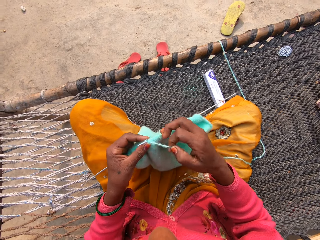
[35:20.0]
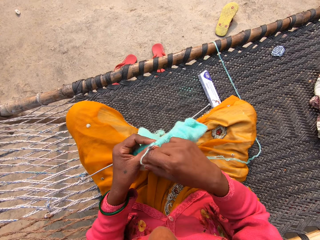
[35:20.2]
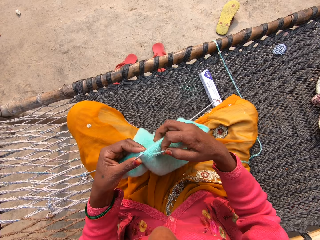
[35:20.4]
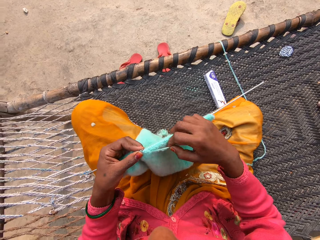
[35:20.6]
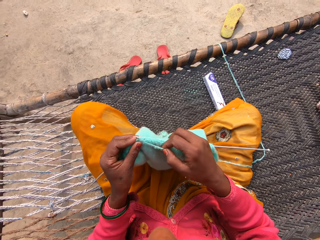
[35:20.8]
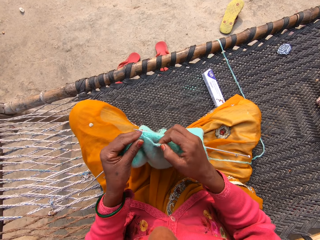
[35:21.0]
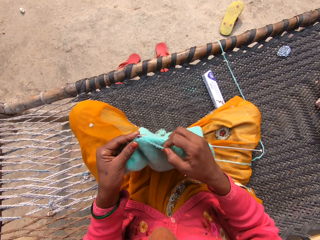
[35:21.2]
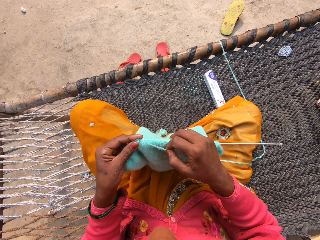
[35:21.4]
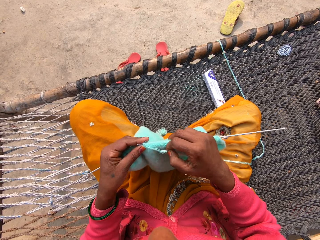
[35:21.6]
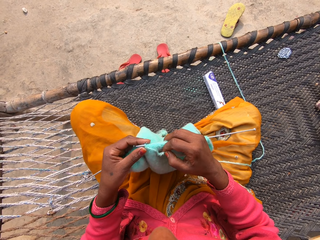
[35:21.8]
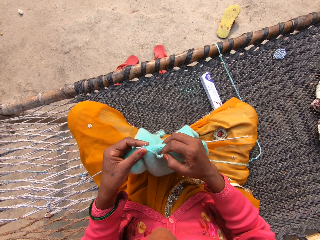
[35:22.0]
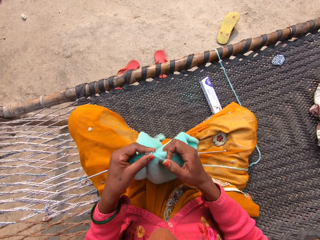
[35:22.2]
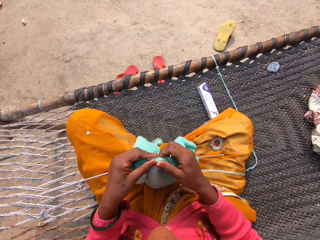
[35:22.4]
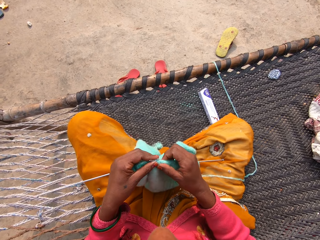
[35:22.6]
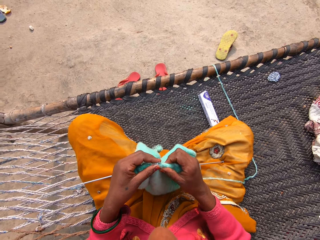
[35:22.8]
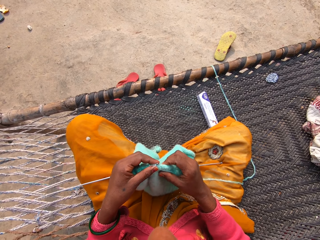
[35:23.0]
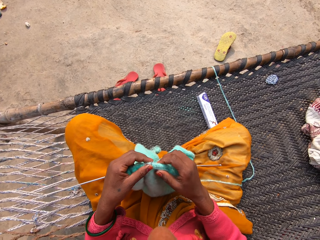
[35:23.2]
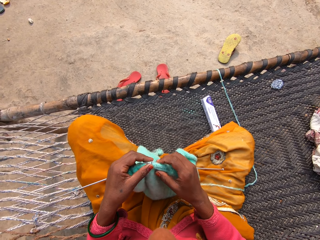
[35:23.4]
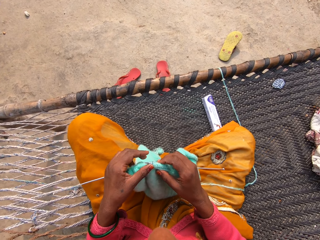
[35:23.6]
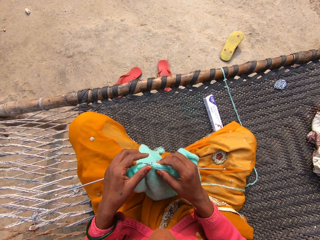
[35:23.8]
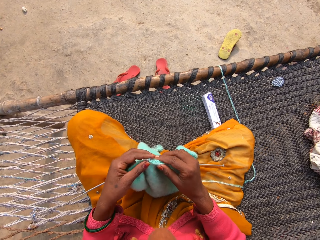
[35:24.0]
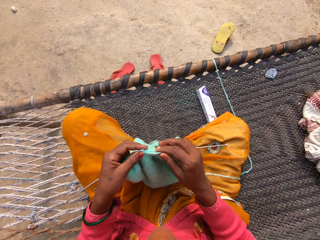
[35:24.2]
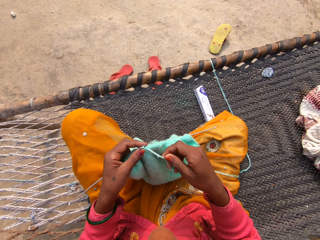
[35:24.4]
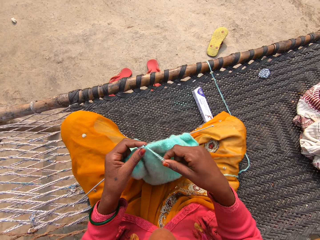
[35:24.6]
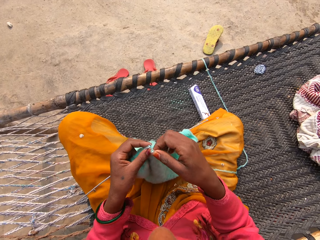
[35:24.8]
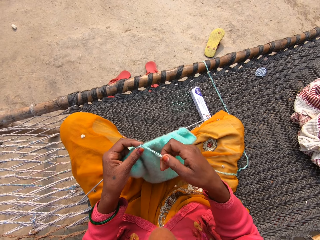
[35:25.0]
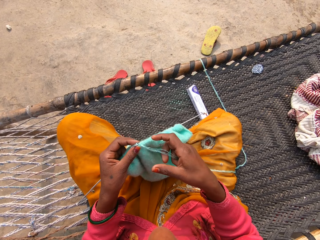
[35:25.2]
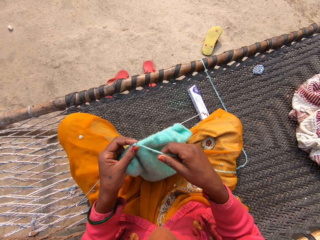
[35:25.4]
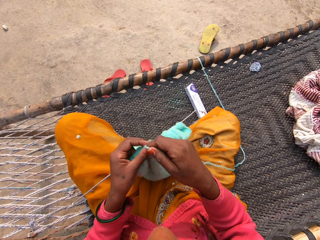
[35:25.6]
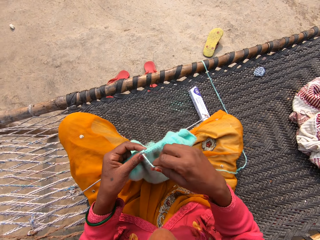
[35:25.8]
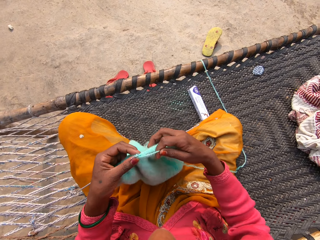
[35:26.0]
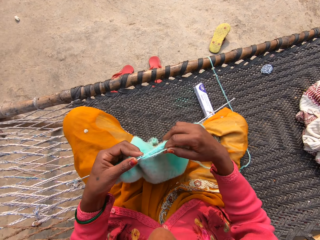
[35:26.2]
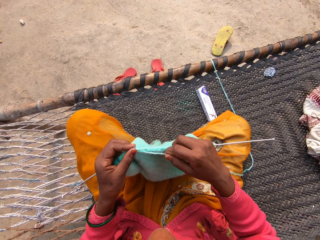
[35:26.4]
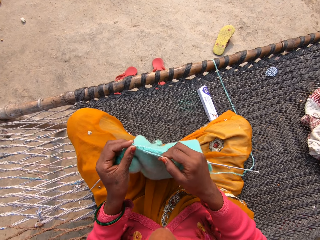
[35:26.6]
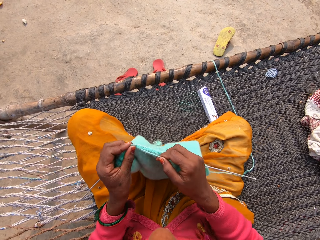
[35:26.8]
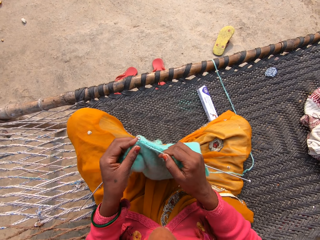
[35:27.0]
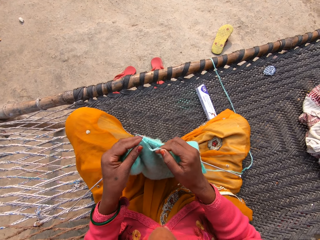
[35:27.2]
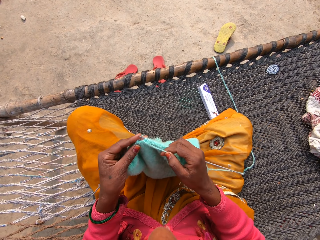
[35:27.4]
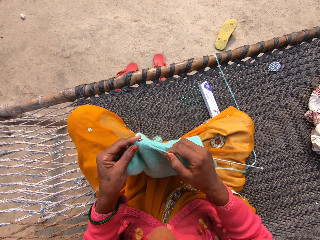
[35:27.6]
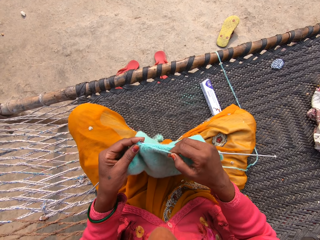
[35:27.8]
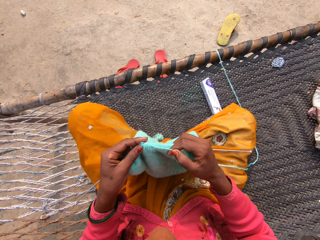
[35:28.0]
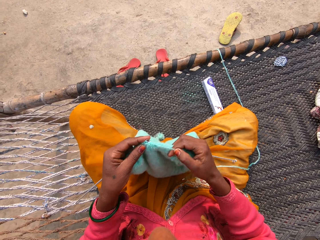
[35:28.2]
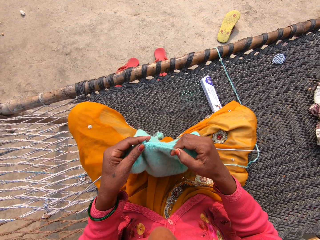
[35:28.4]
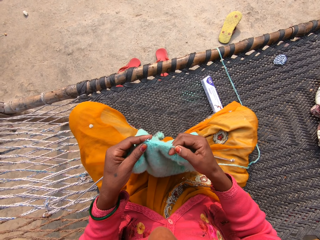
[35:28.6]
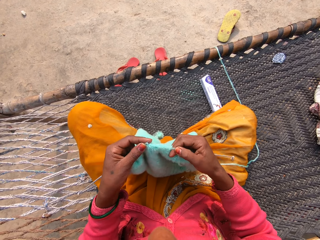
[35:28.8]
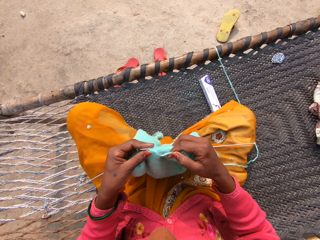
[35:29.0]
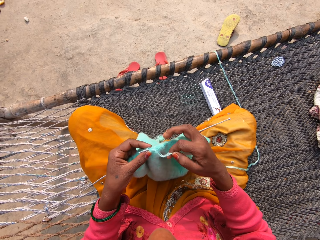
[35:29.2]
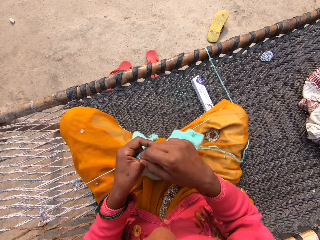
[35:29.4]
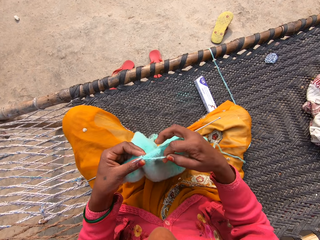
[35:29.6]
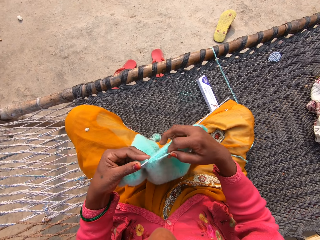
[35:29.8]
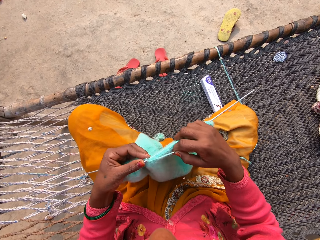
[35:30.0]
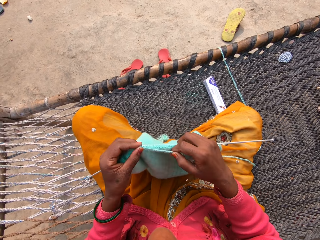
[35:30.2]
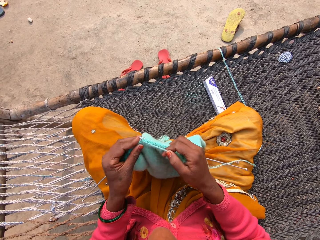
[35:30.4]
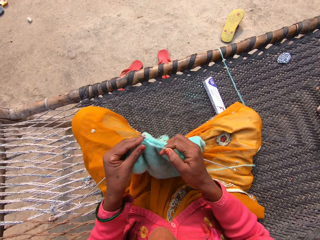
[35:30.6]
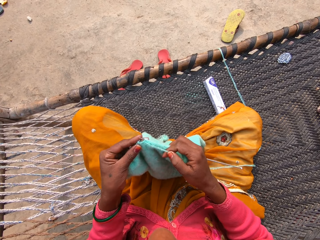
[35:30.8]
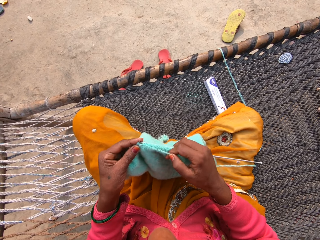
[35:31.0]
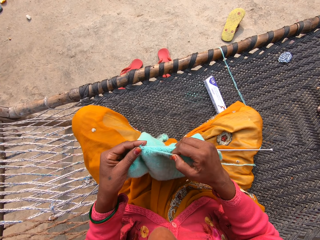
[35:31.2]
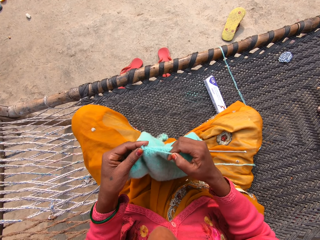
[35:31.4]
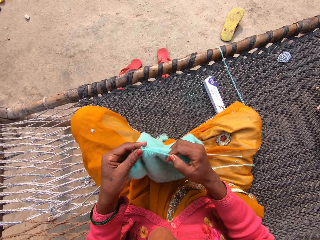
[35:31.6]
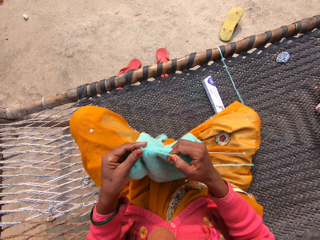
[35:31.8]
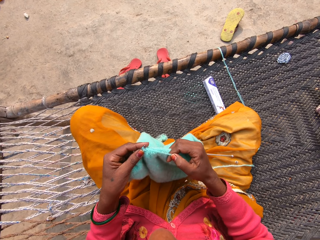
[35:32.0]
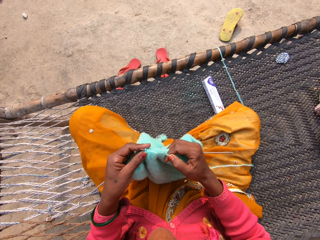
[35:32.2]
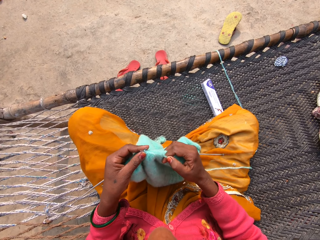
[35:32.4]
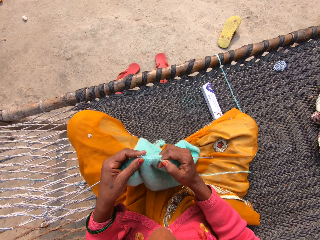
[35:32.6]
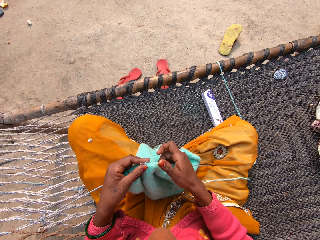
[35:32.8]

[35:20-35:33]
The camera wearer loops a yarn on the knitting needle. She knits a fabric with the knitting needle. She moves the fabric on the knitting needle. She stares at the fabric. She holds the yarn with her right hand. She loops the yarn on the knitting needle. She knits the fabric with the knitting needle. She loops the yarn on the knitting needle. She knits the fabric with the knitting needle.

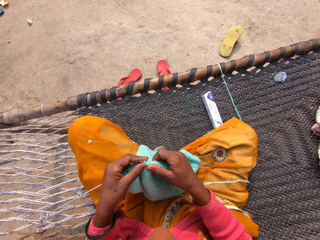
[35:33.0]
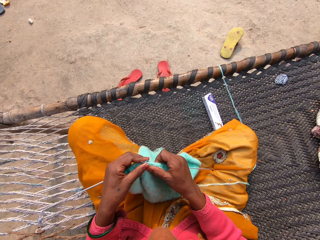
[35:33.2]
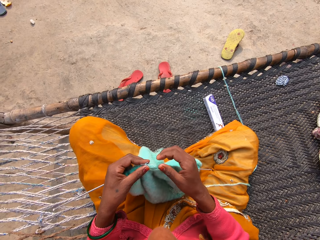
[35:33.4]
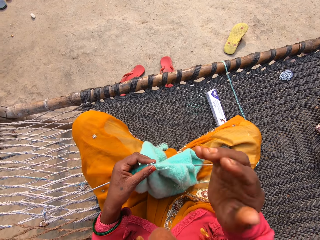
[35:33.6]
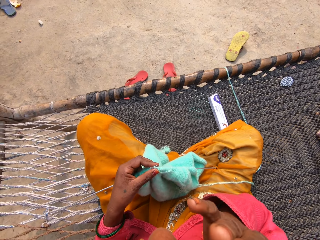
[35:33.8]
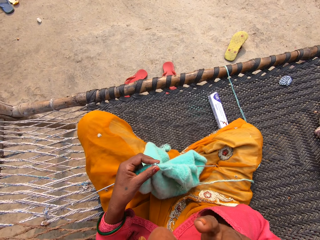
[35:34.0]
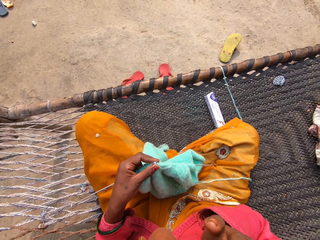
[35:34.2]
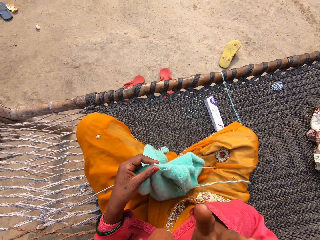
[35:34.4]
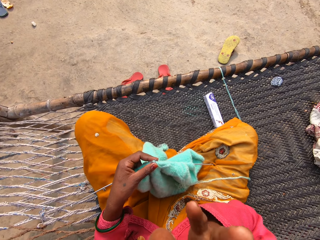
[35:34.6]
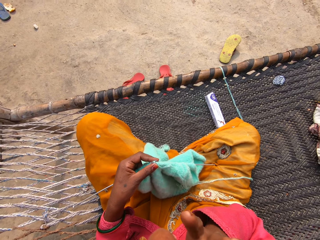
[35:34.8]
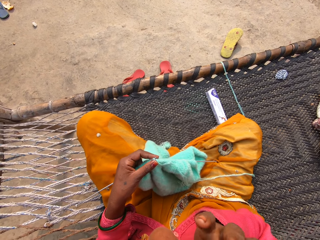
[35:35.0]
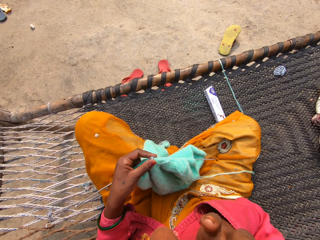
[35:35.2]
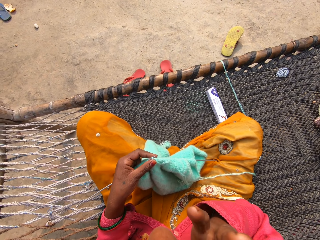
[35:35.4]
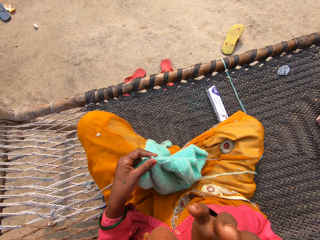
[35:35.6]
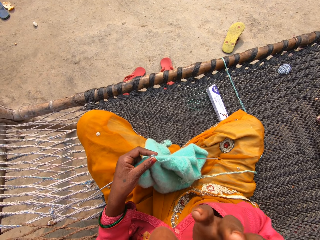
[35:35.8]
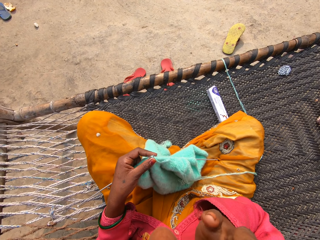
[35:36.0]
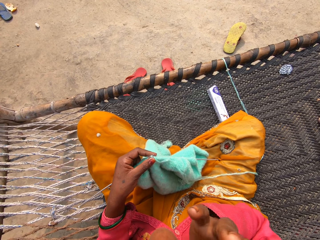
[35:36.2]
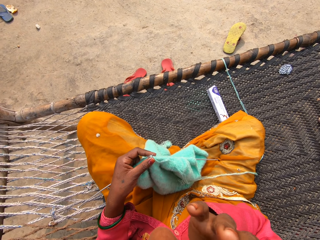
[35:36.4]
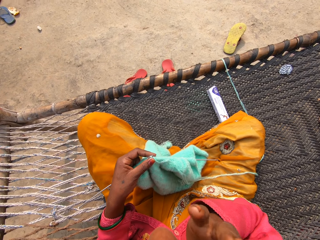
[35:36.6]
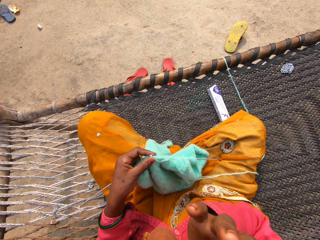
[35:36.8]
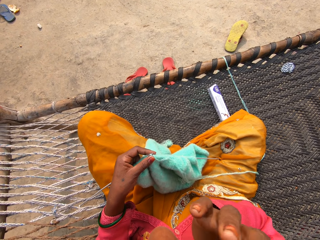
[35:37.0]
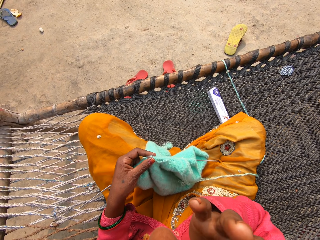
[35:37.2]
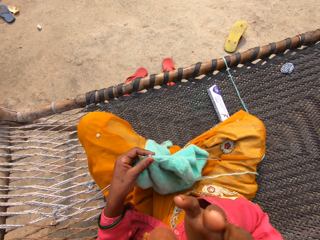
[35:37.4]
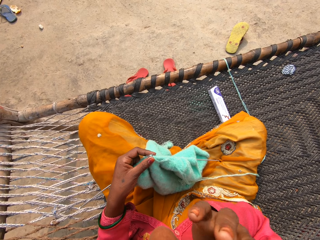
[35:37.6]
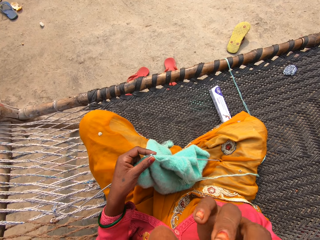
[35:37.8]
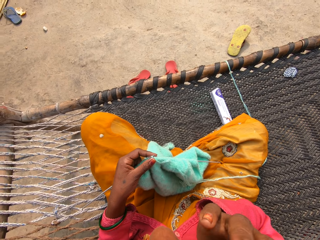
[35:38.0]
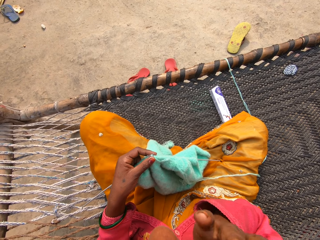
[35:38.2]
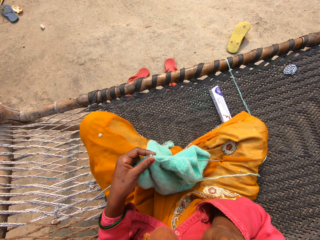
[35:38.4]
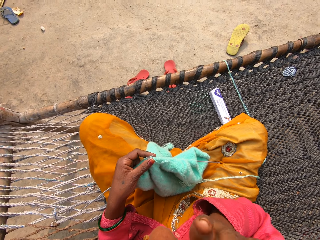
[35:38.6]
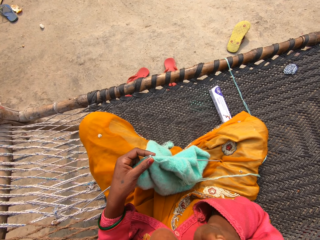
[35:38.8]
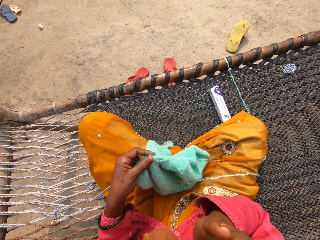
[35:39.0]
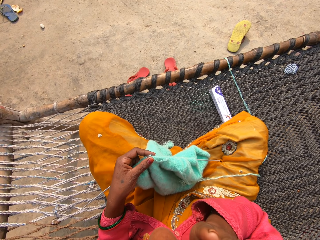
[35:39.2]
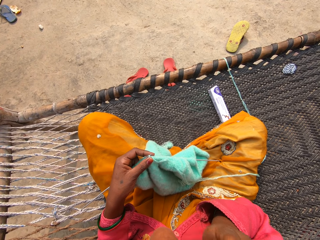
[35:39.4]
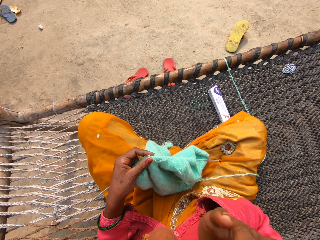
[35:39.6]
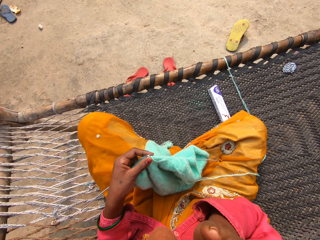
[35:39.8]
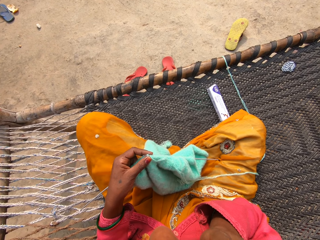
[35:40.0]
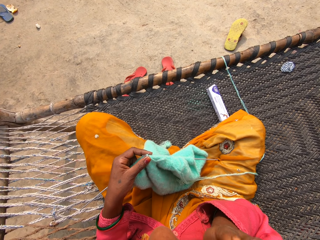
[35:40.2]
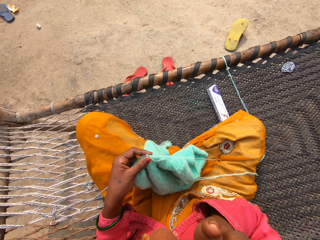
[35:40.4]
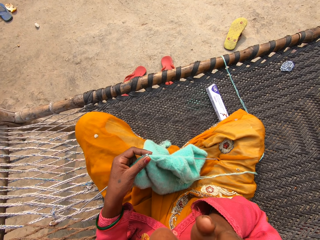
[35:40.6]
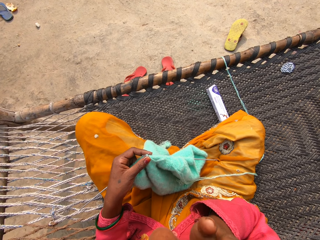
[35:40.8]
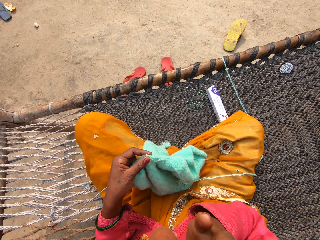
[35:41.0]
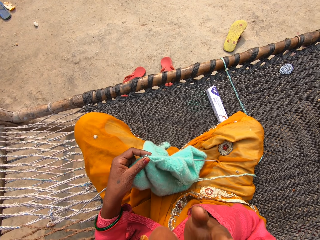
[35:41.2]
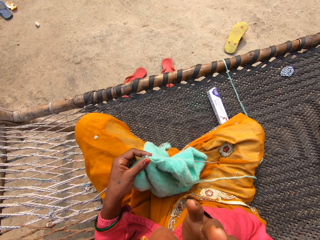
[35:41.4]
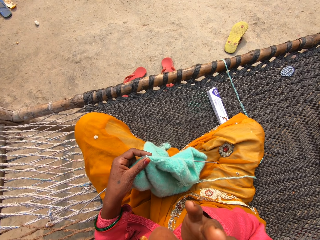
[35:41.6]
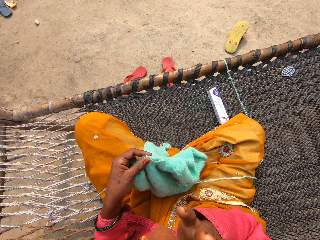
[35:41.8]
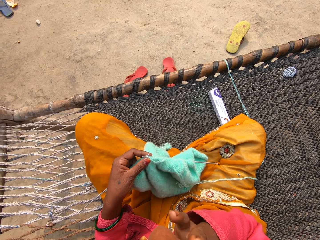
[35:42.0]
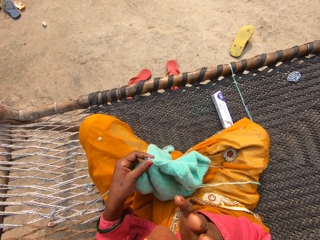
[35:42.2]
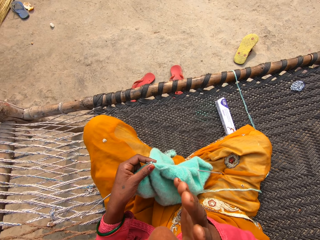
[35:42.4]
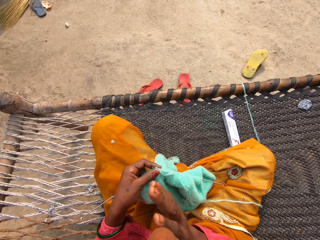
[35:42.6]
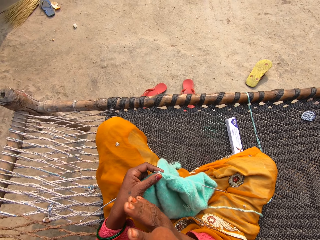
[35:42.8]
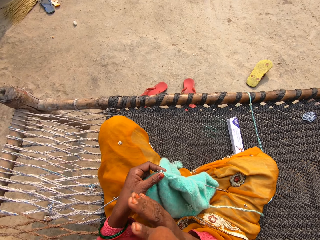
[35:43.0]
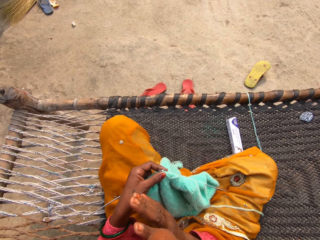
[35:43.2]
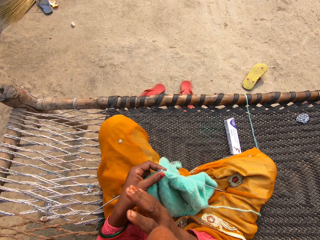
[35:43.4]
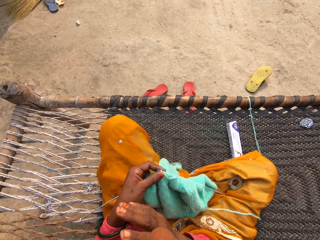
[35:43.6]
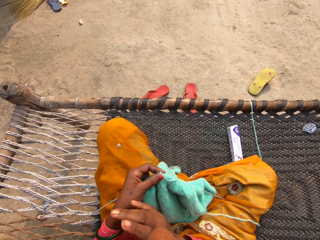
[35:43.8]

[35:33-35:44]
The camera wearer moves the fabric on a knitting needle. She holds the knitting pins and yarn with her left hand on a rattan mat. She lifts her right hand. She scratches something. She touches her eyes with her right hand.
